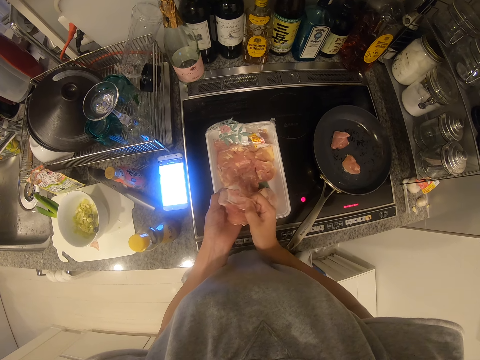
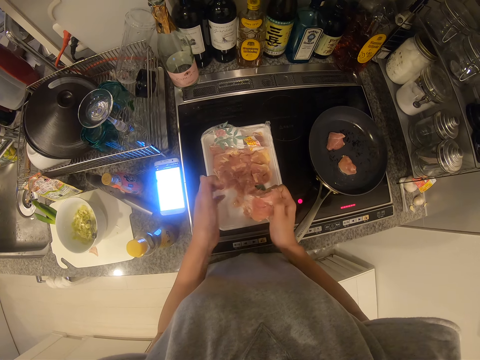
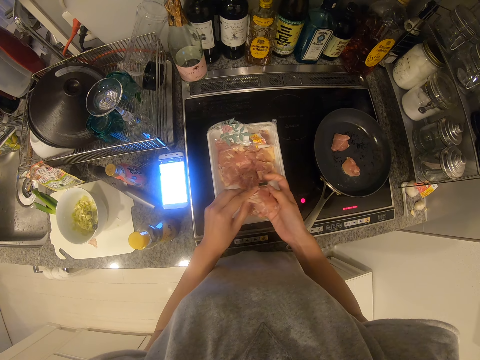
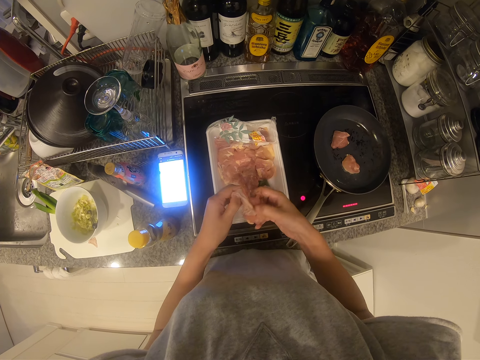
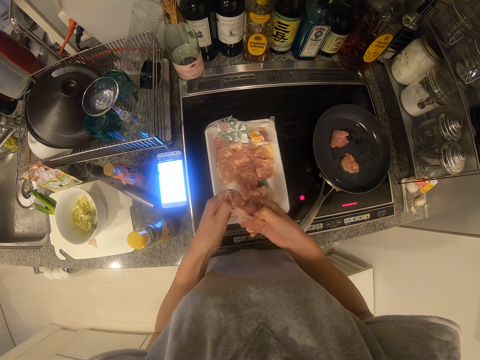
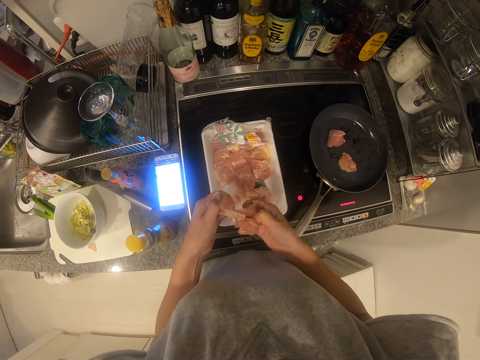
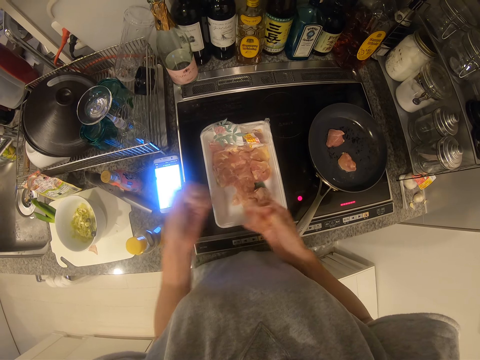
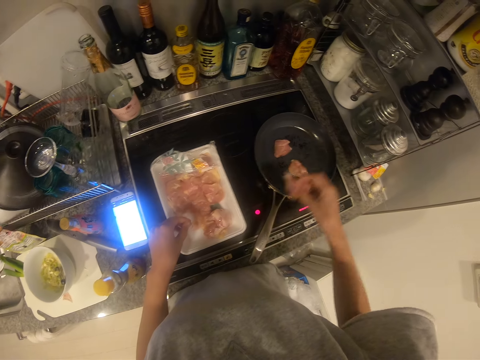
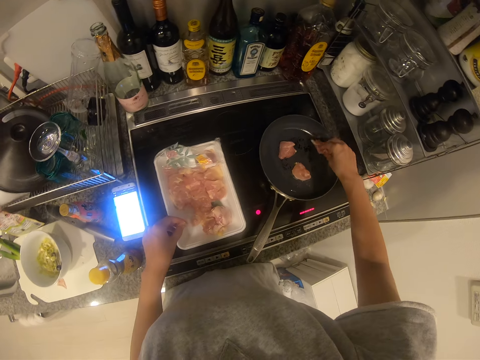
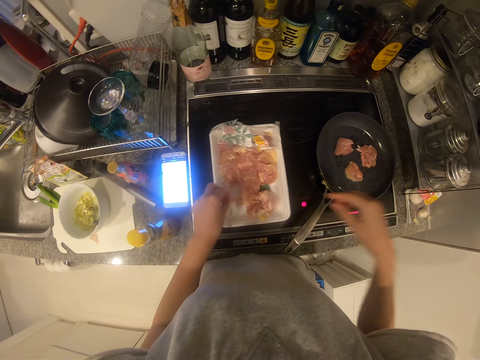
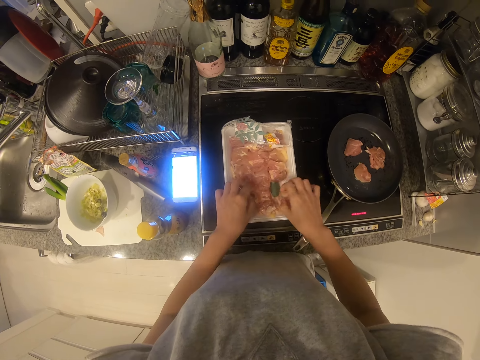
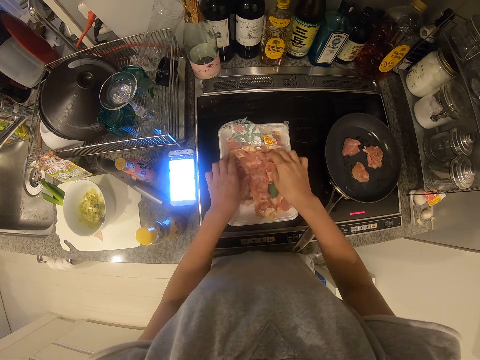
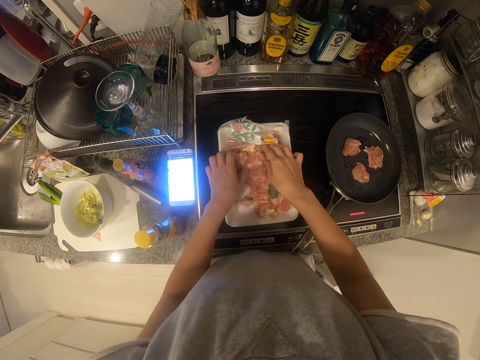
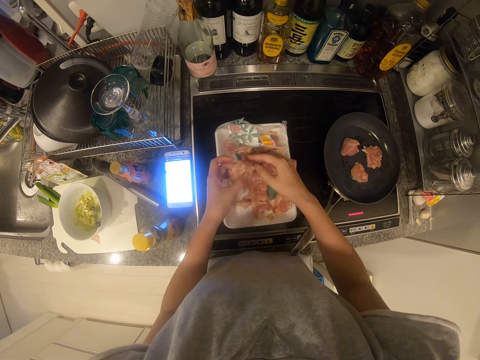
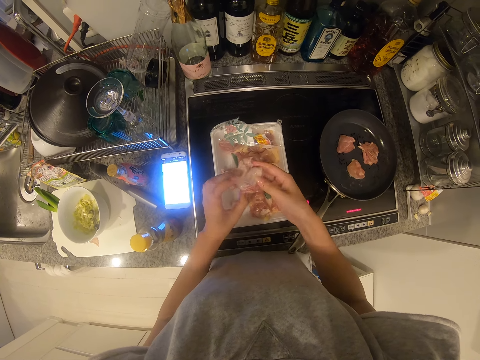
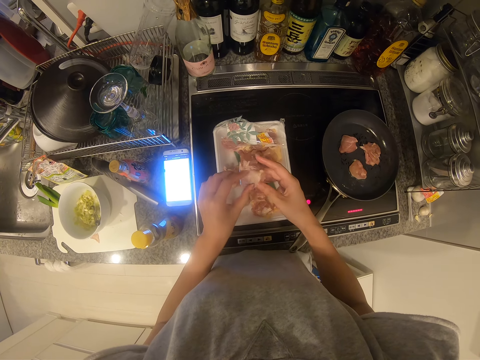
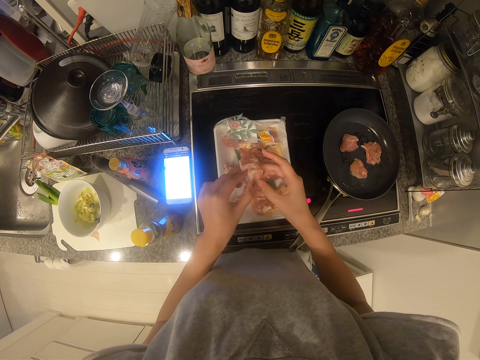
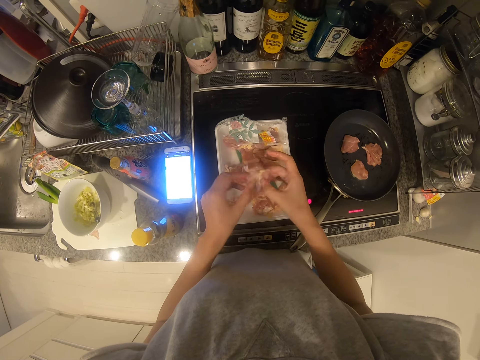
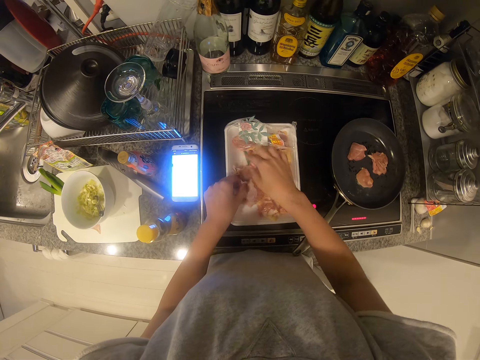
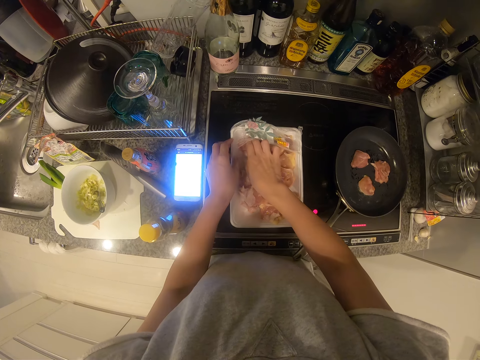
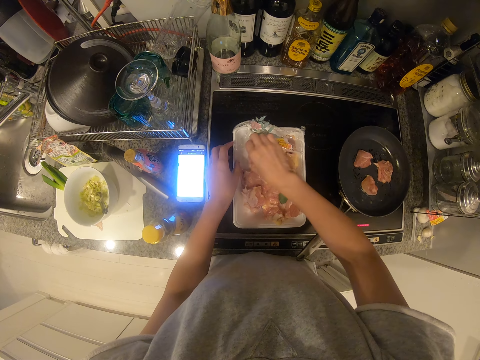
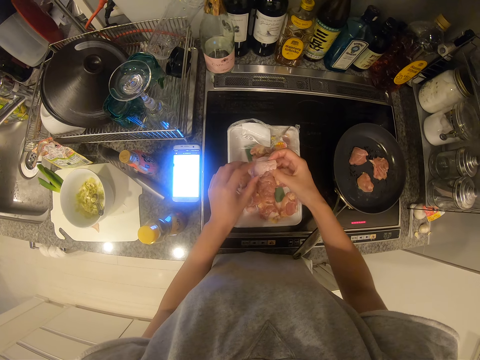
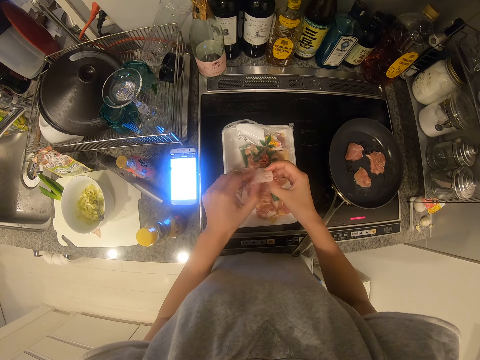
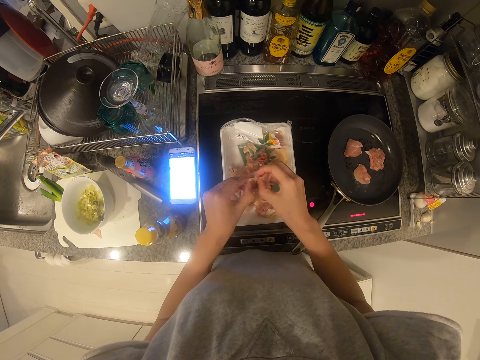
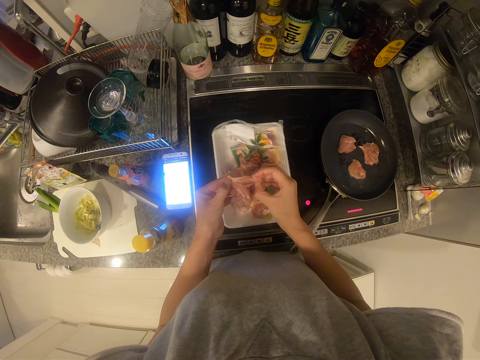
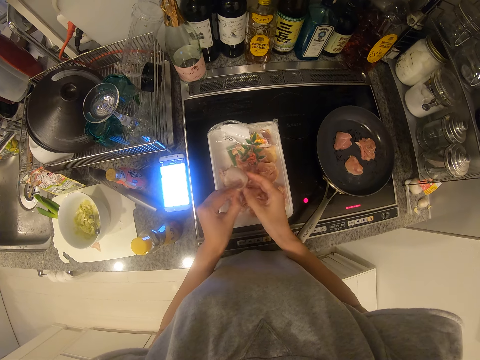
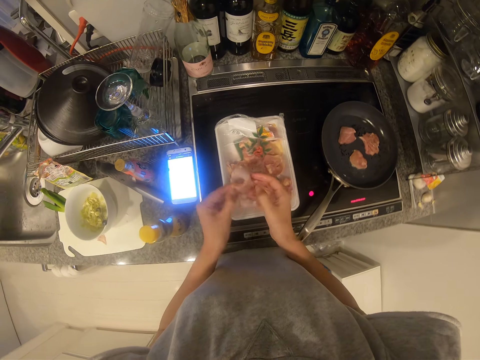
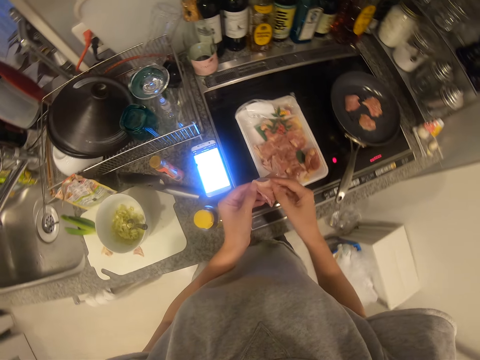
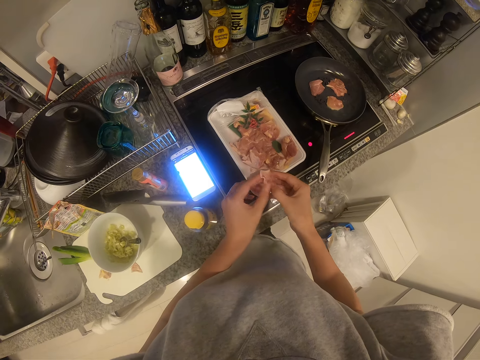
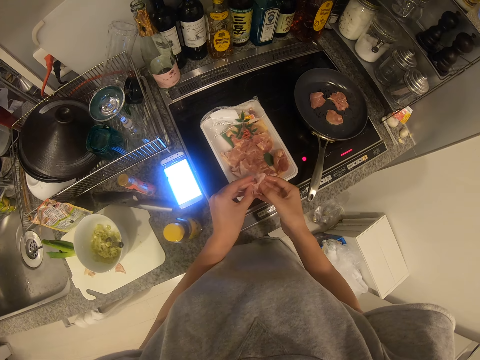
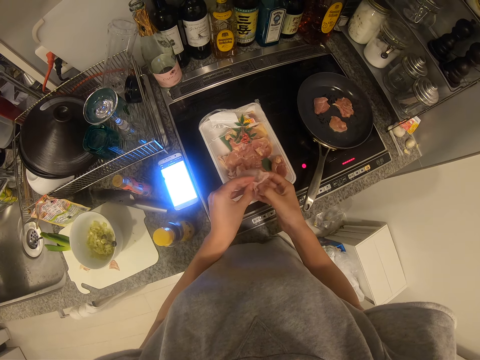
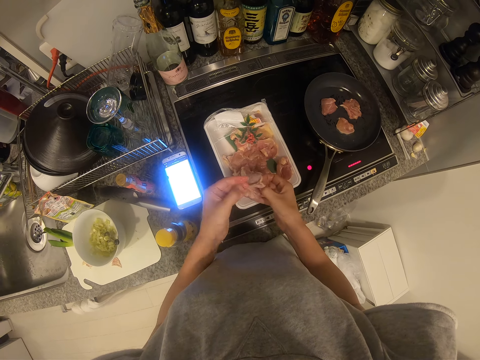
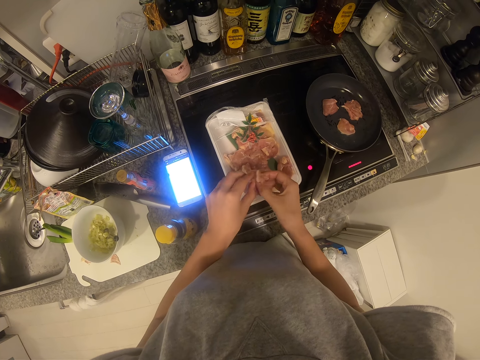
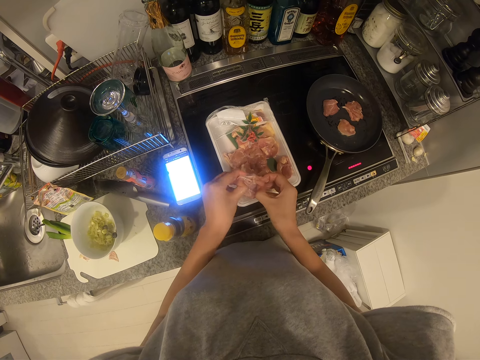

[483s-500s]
The camera wearer drops the unwanted part of the meat in the pack. They drop the meat in the pan. They pick up a piece of meat from the pack. They tear an unwanted part of the meat. They drop the meat in the pack. They pick up another piece of meat from the pack. They tear an unwanted part of the meat.

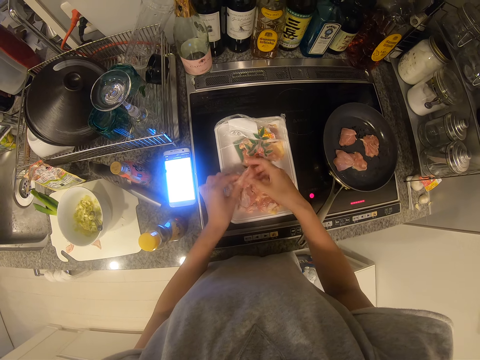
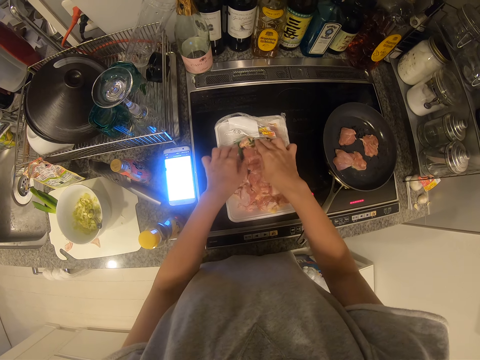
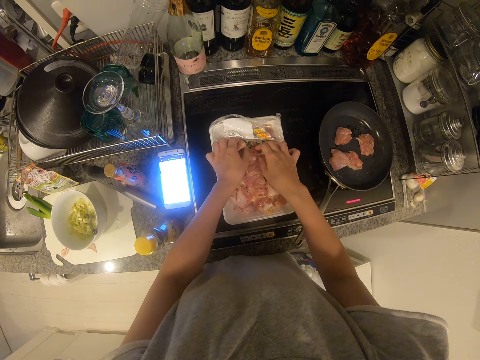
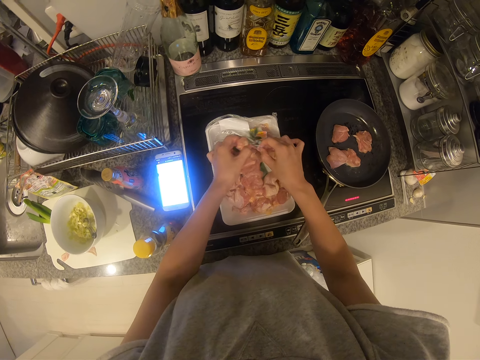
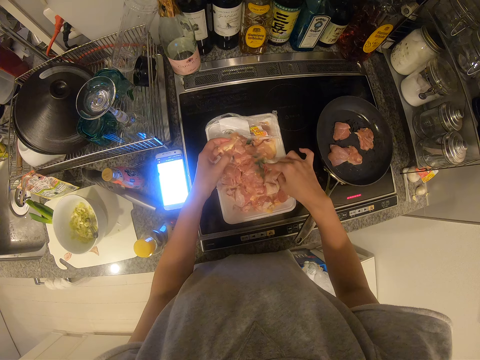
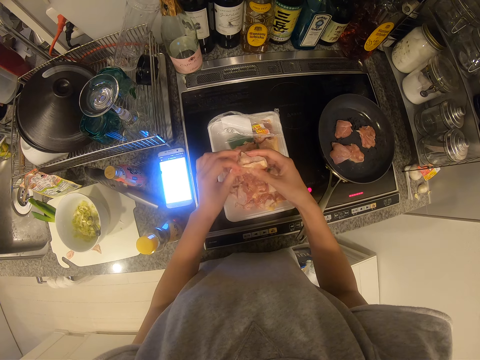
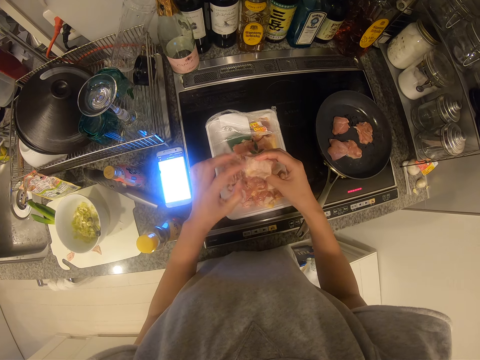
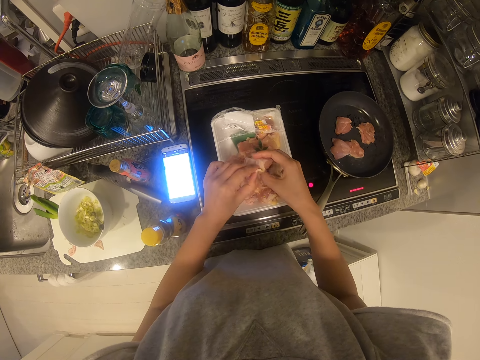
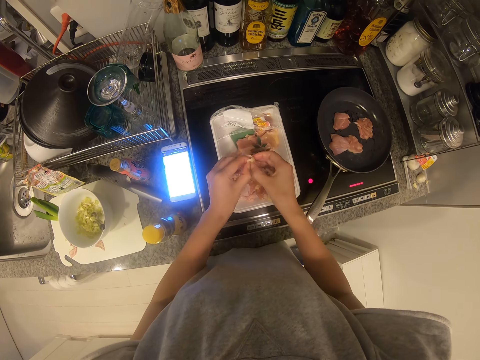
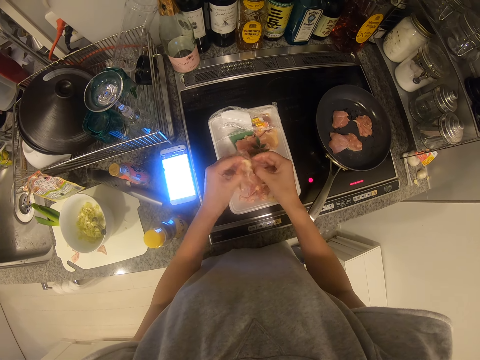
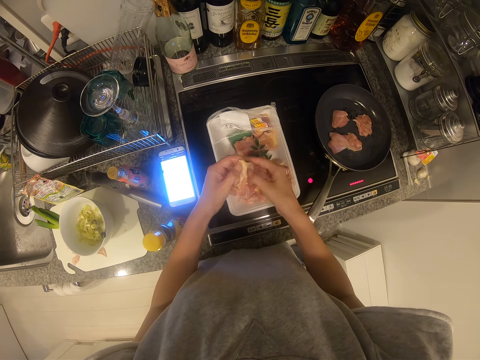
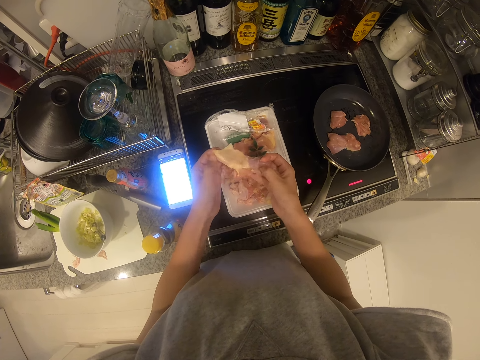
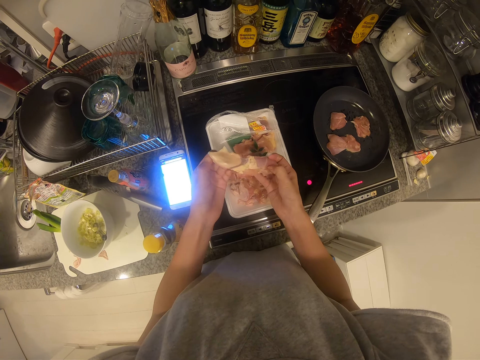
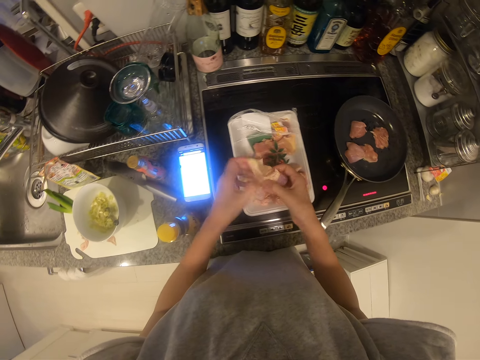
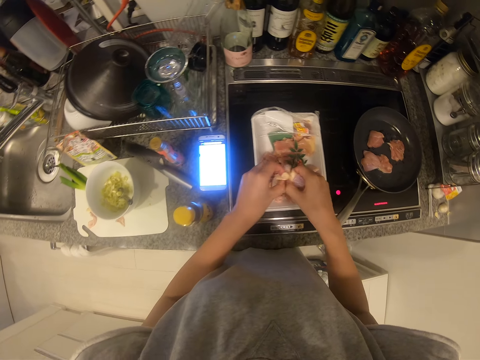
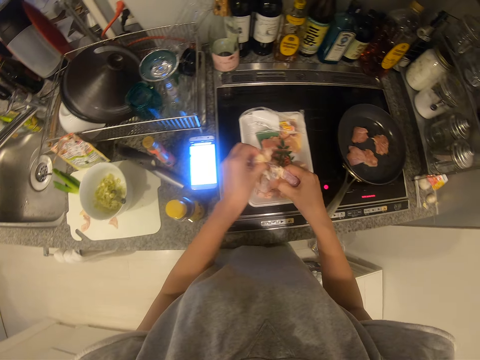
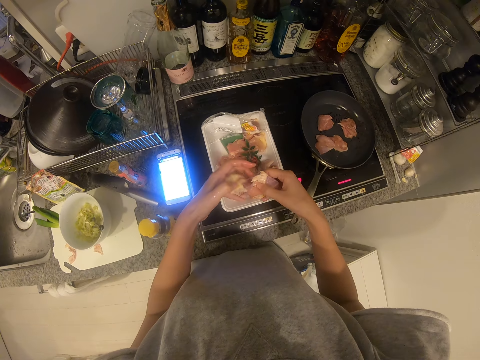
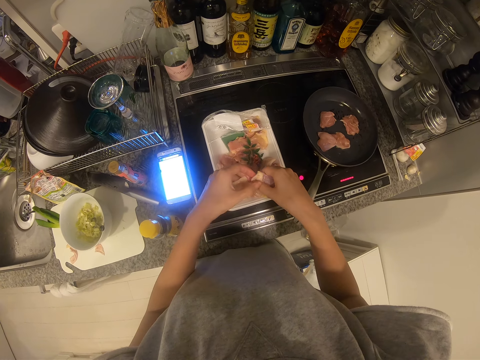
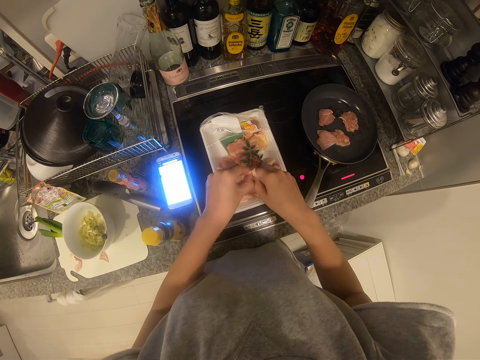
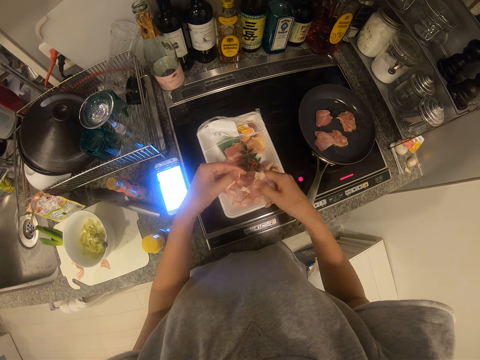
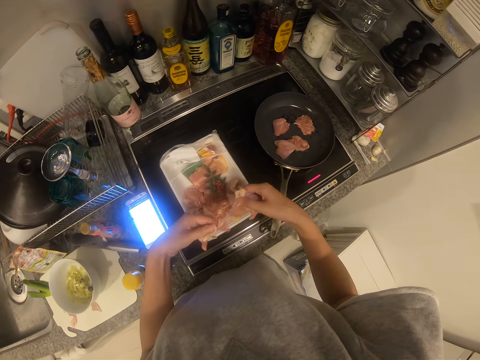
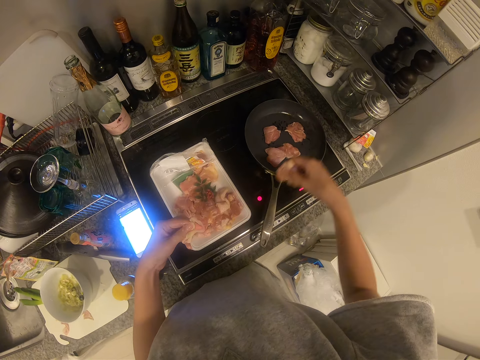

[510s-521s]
The camera wearer drops the meat in the pack. She picks up a piece of meat from the pack with her left hand. She removes a leaf from the meat with her right hand. She tears an unwanted part of the meat.
